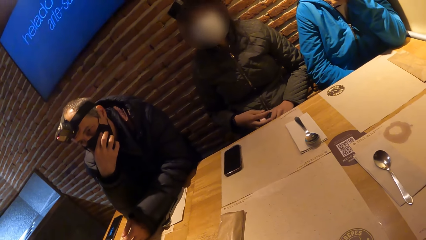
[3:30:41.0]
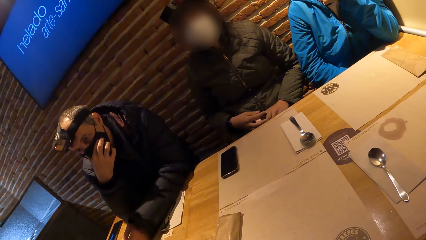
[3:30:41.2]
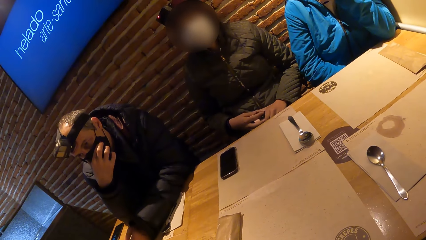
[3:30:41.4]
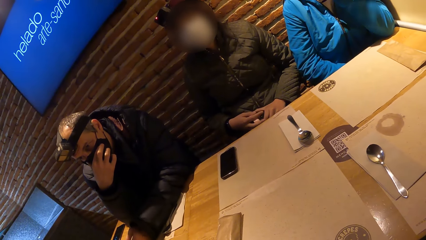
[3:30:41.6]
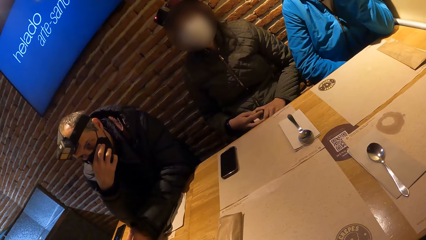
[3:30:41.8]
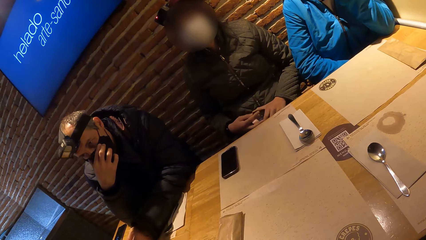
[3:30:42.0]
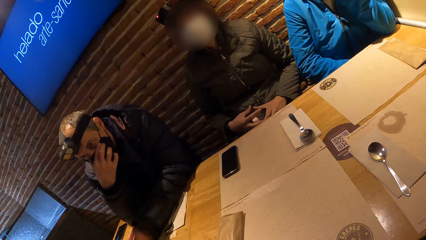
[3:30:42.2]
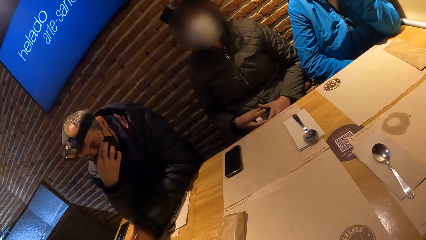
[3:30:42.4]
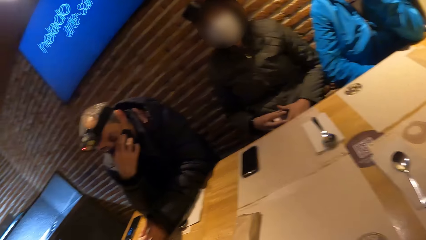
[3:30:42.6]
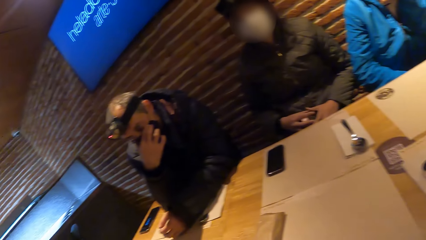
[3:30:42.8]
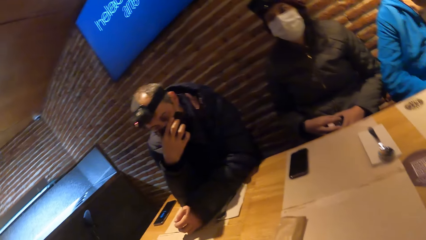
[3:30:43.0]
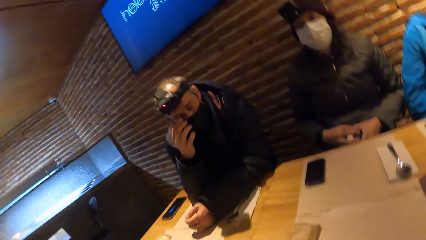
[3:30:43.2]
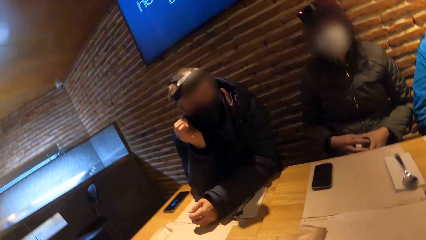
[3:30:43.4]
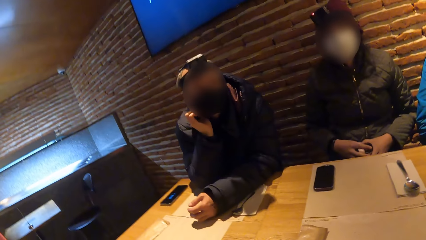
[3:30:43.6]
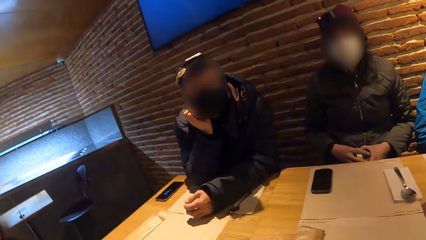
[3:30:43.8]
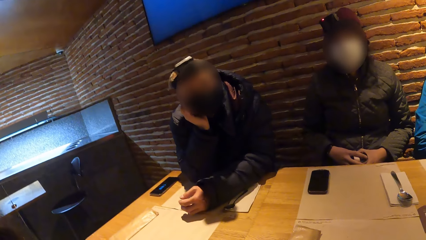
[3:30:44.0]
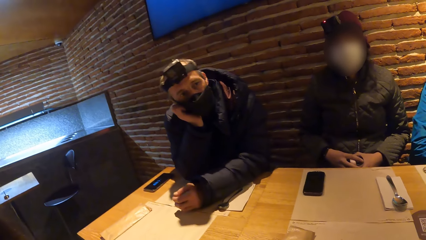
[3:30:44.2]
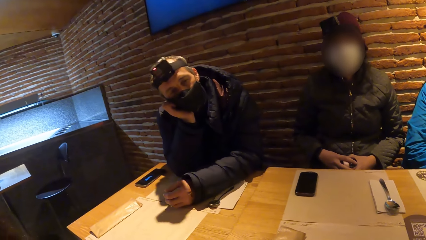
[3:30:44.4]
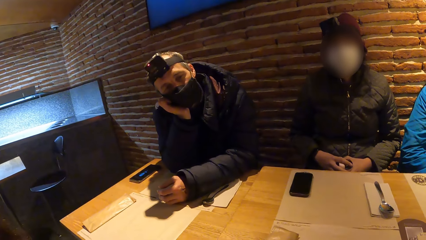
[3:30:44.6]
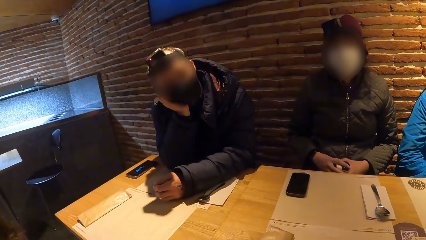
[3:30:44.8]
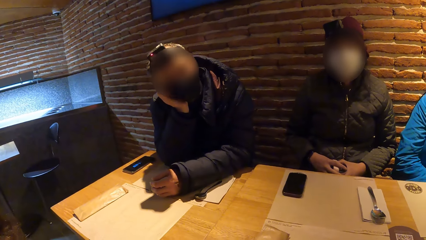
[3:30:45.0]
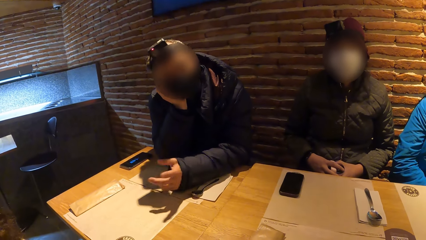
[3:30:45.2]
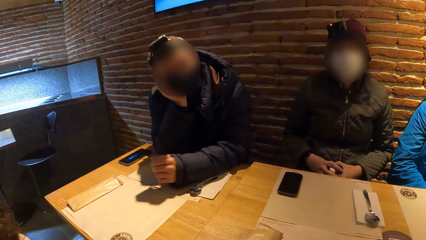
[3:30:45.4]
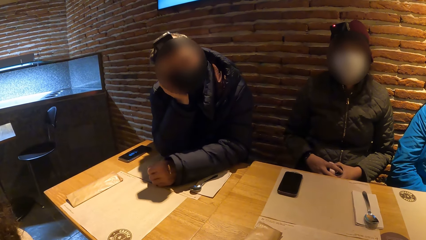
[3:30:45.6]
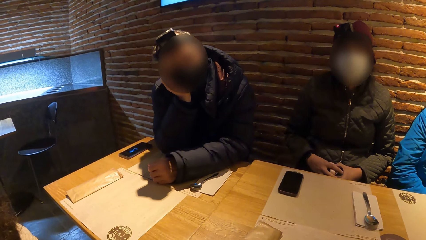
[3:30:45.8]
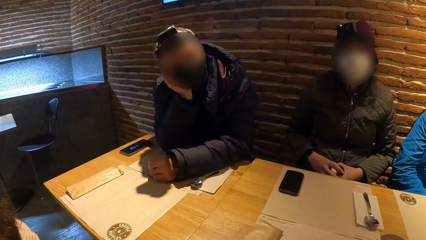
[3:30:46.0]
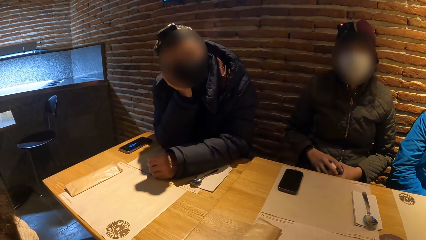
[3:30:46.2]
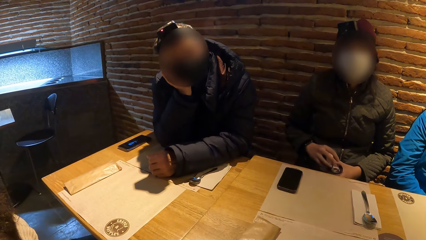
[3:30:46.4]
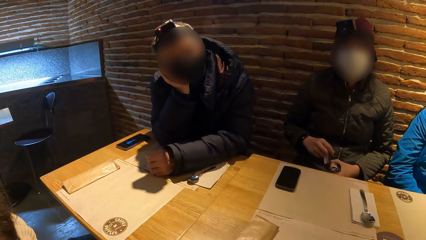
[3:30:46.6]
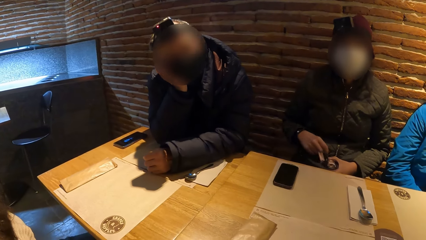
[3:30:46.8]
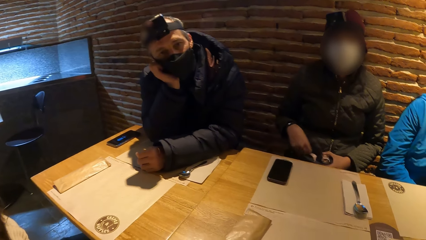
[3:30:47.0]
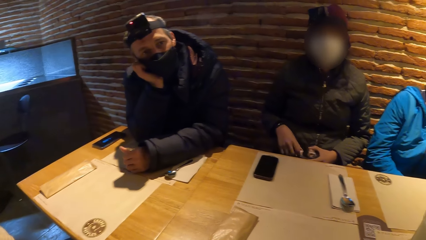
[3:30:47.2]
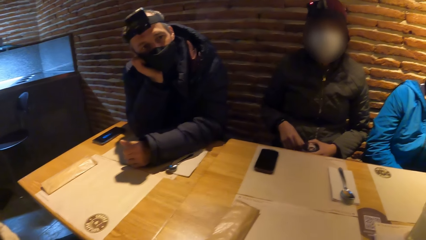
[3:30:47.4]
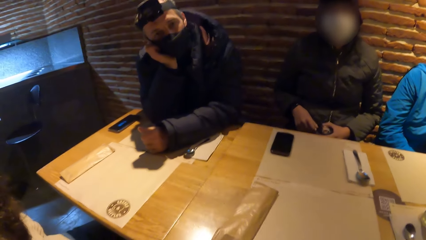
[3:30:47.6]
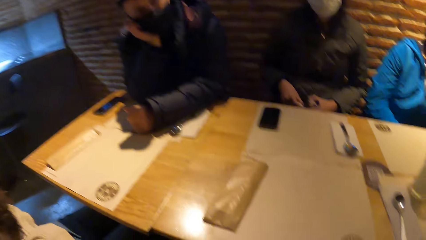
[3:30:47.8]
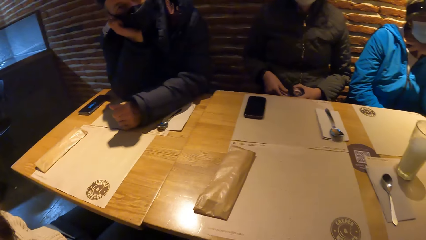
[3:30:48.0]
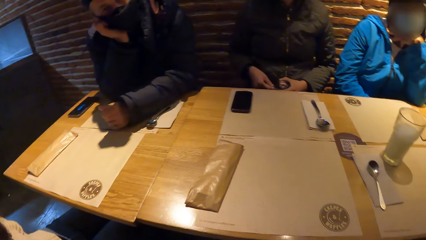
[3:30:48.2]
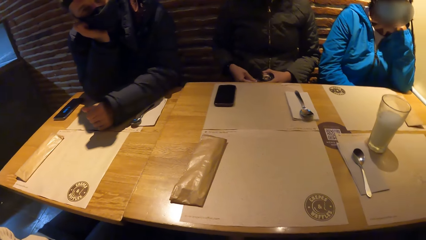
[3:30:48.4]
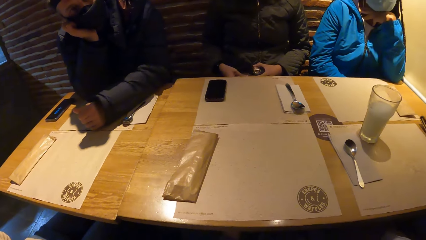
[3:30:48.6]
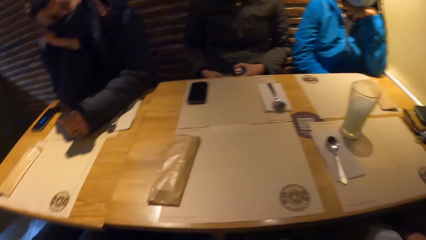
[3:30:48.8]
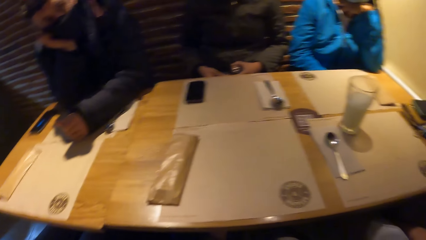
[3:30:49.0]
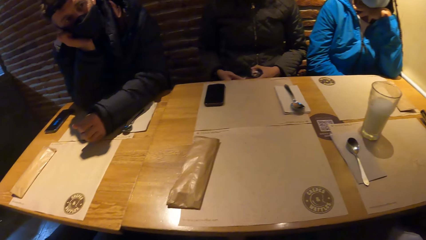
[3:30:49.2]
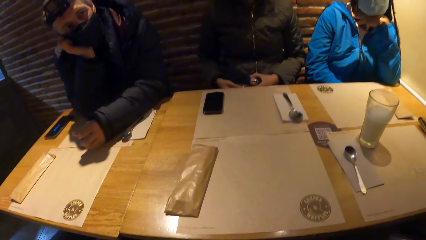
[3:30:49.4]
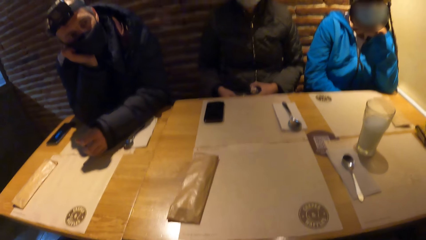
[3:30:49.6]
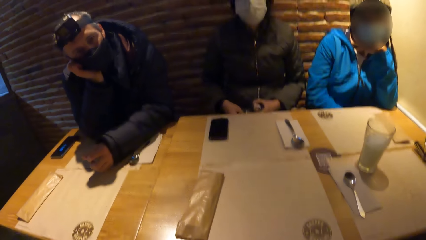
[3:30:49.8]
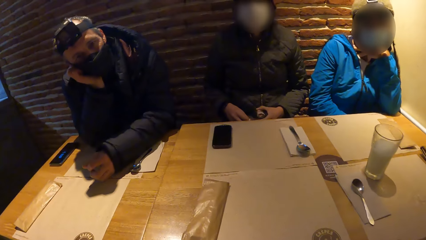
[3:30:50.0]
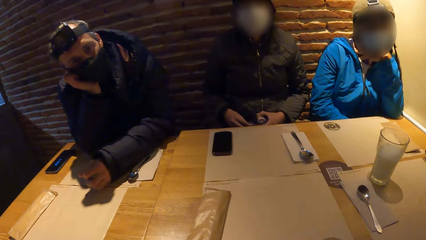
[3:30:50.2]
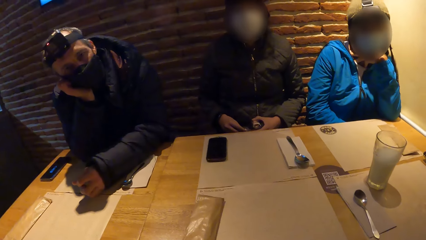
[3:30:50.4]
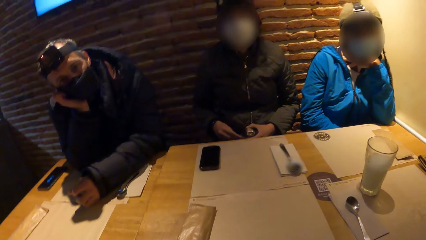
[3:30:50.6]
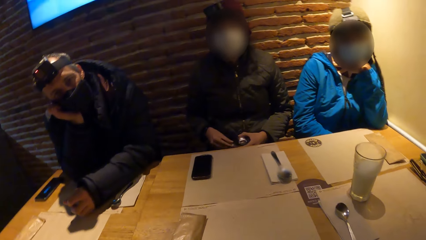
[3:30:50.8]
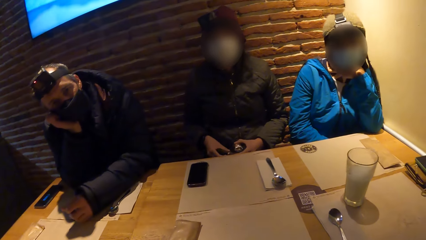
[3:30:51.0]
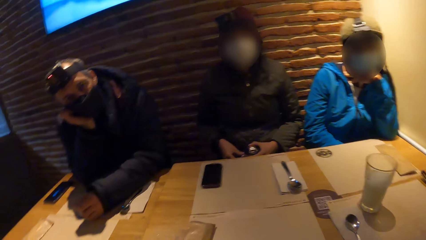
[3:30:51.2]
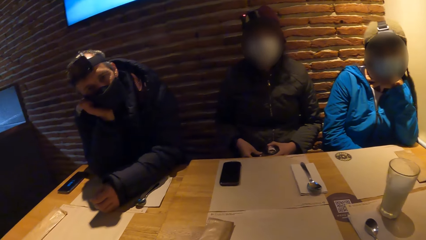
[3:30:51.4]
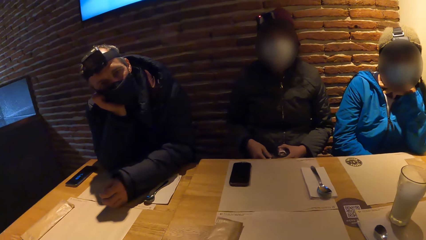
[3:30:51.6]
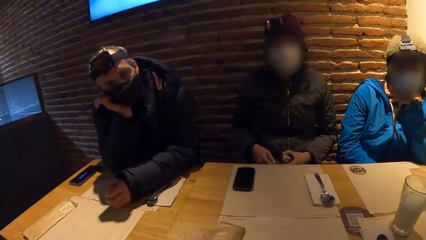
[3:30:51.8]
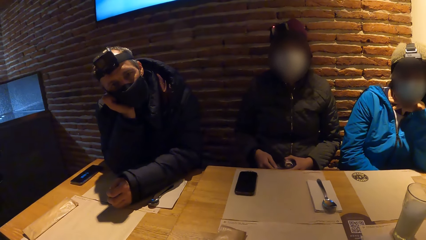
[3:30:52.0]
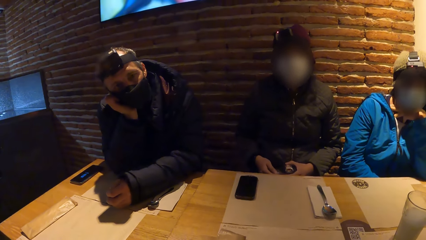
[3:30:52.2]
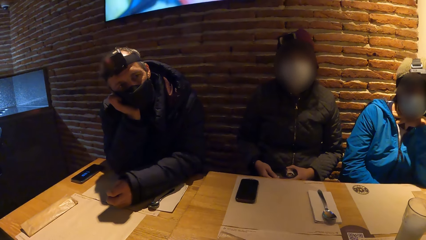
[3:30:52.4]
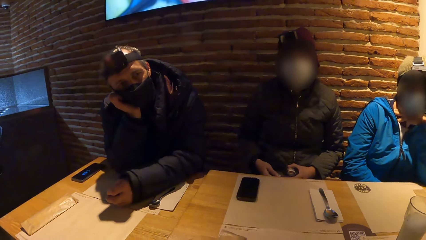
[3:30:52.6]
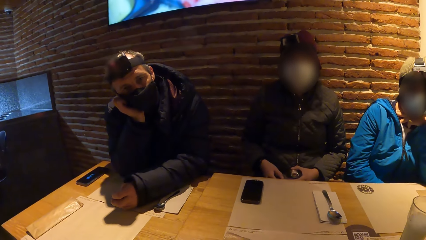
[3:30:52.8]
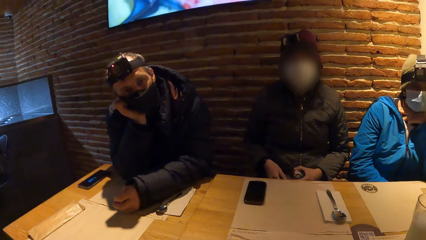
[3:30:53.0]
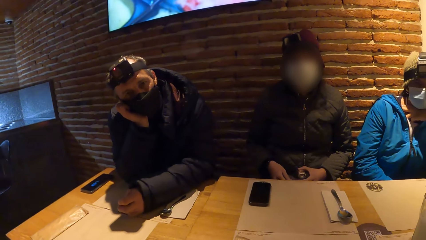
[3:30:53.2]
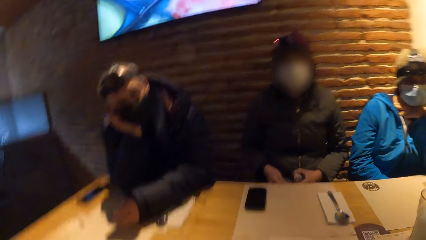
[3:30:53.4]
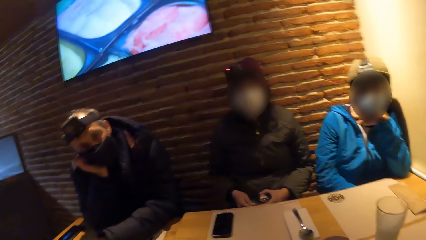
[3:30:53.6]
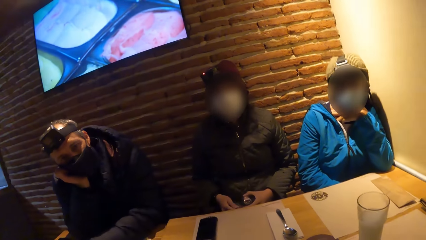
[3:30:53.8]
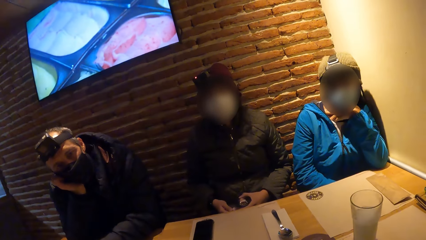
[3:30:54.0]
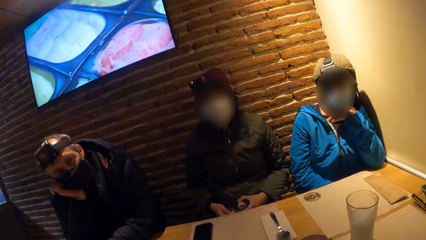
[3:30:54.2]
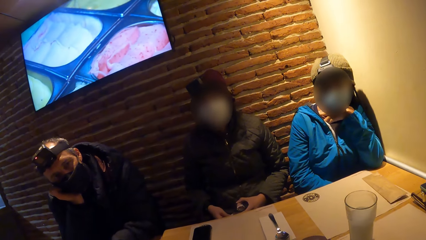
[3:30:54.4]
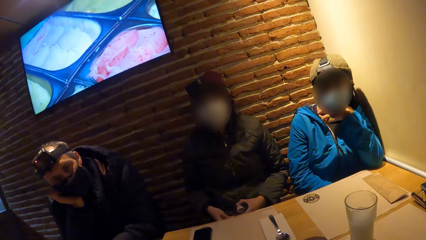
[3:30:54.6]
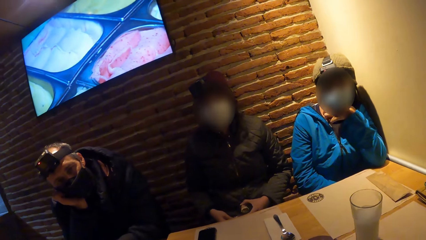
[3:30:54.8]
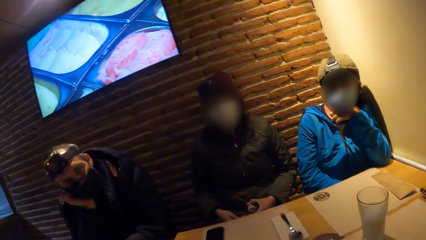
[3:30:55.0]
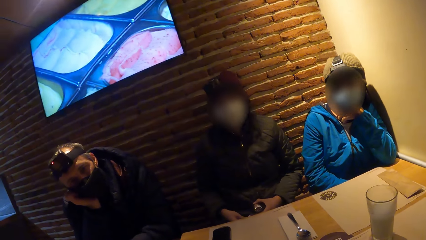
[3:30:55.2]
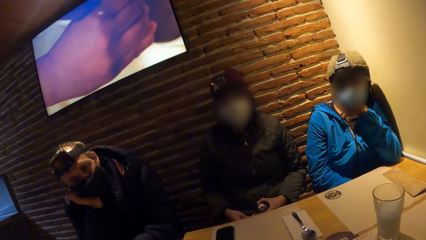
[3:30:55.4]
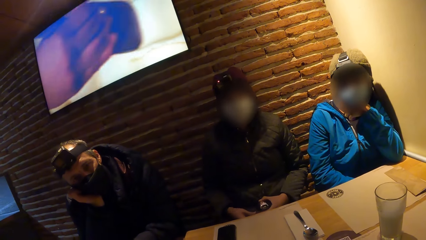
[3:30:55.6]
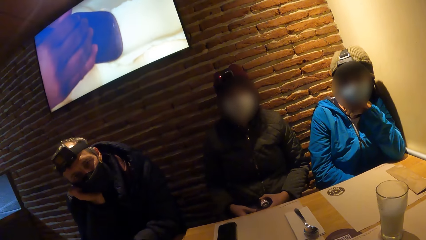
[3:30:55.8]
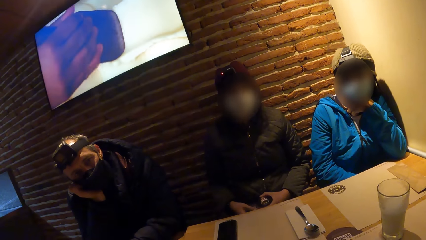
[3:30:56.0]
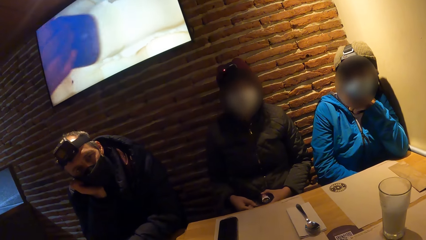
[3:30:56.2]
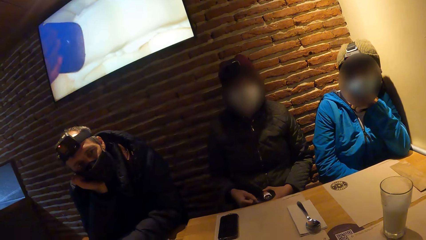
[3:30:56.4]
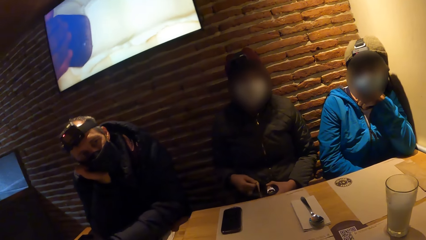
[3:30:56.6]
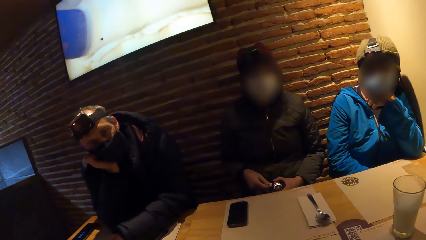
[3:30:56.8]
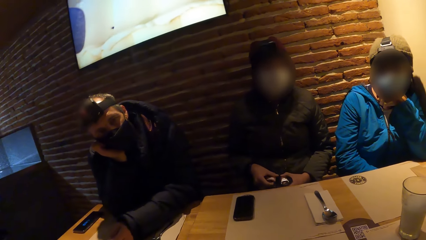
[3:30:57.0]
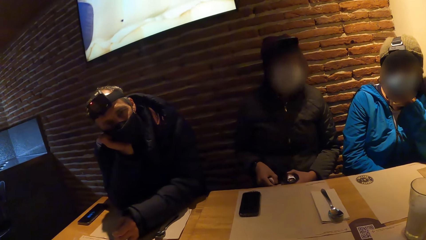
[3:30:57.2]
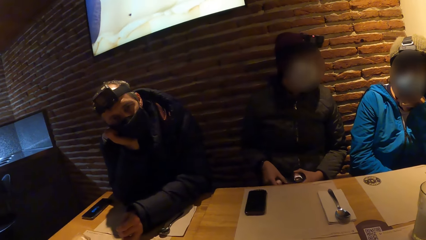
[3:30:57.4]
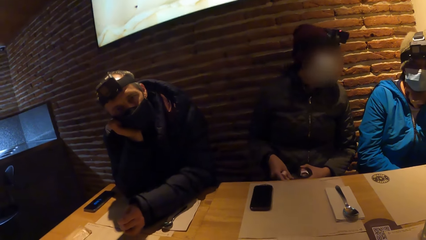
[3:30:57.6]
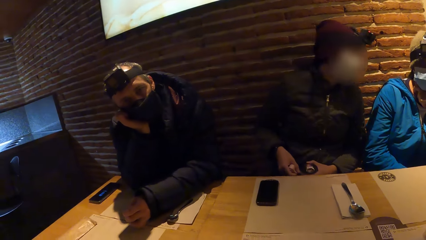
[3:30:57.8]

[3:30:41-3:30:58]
A man rests his head on his right hand on the table. The man touches his face. The man interacts with the camera wearer.
